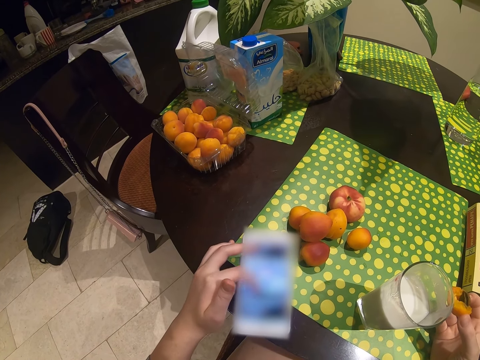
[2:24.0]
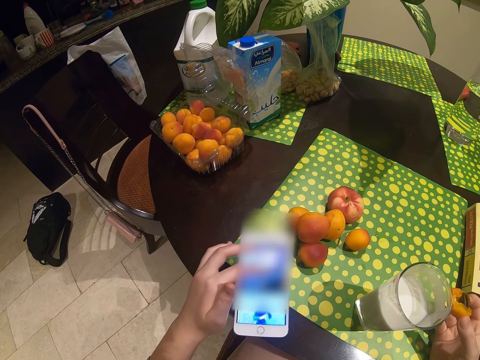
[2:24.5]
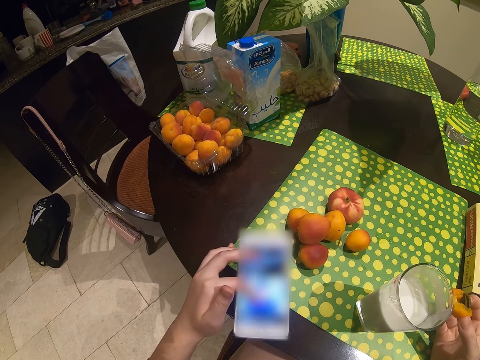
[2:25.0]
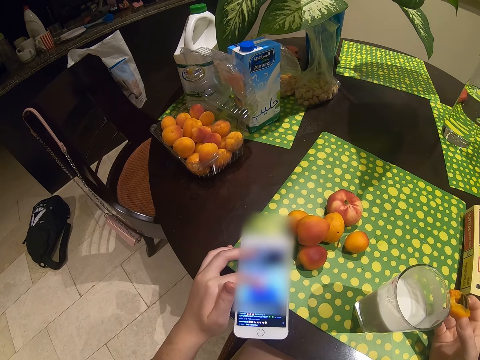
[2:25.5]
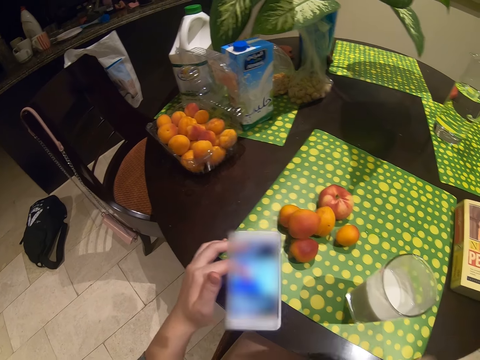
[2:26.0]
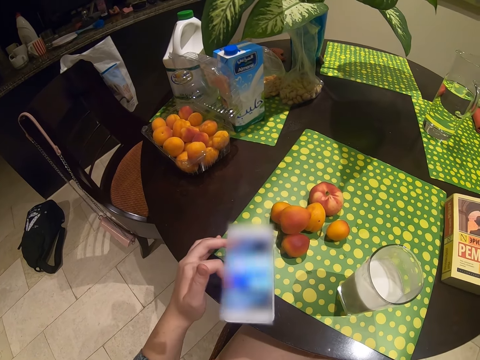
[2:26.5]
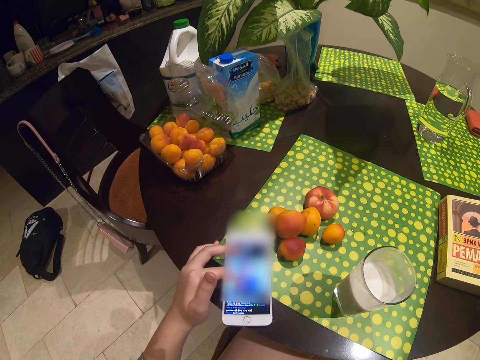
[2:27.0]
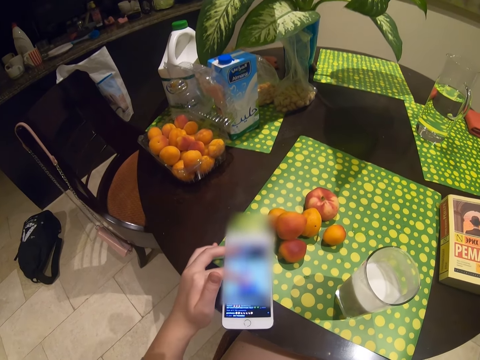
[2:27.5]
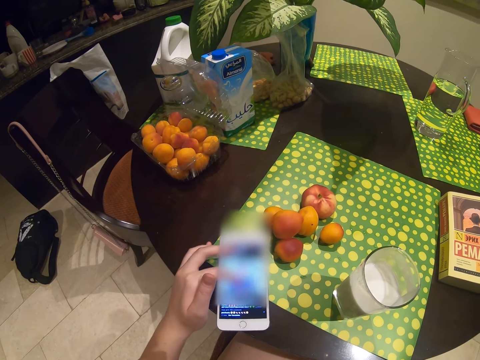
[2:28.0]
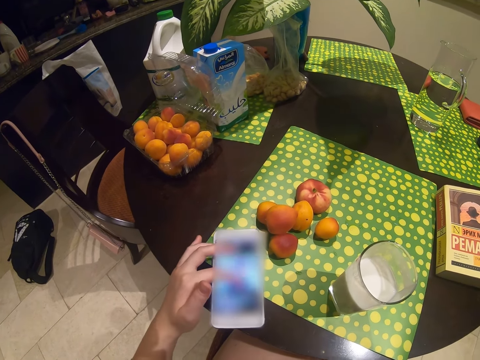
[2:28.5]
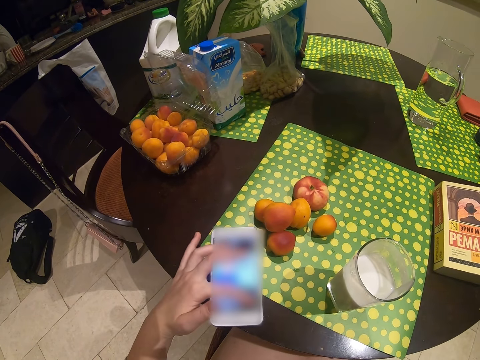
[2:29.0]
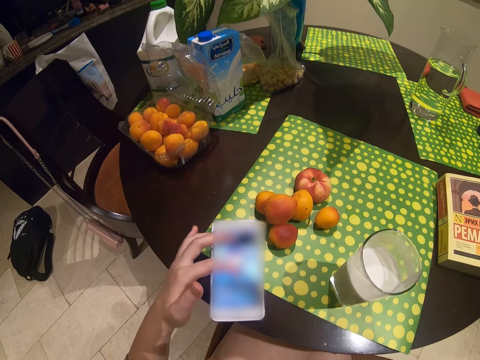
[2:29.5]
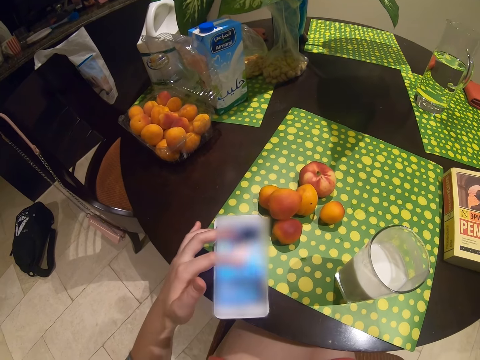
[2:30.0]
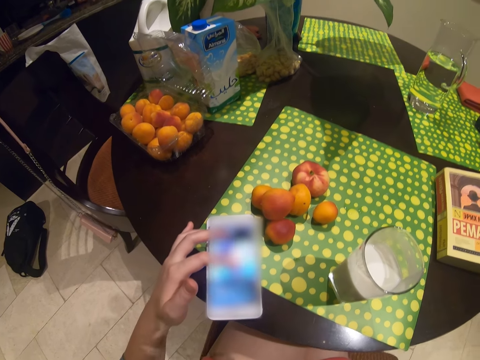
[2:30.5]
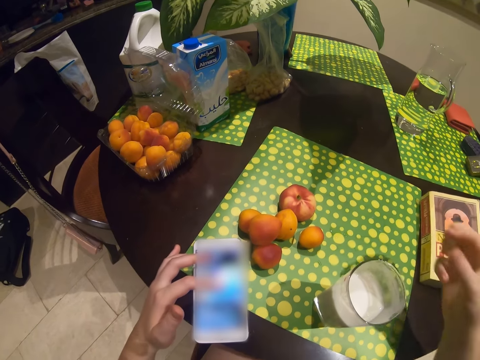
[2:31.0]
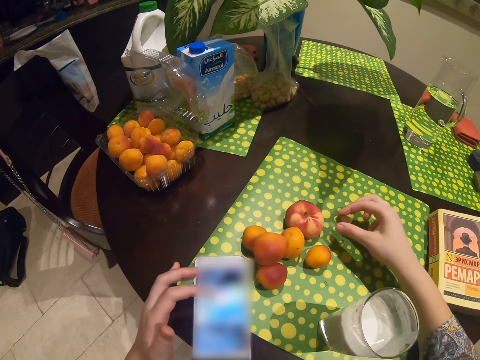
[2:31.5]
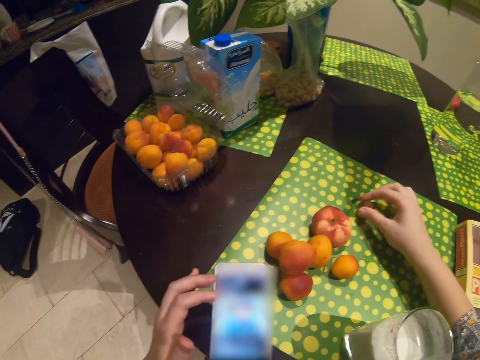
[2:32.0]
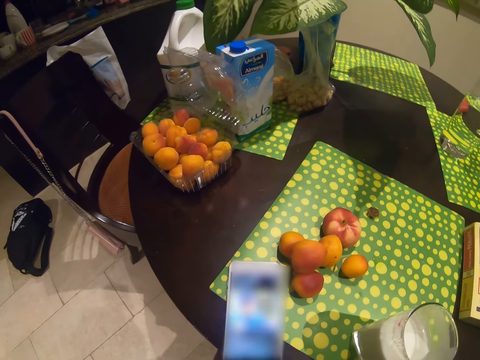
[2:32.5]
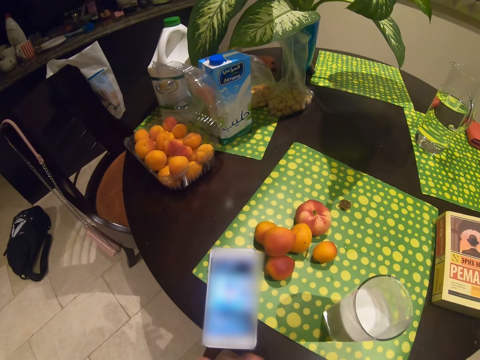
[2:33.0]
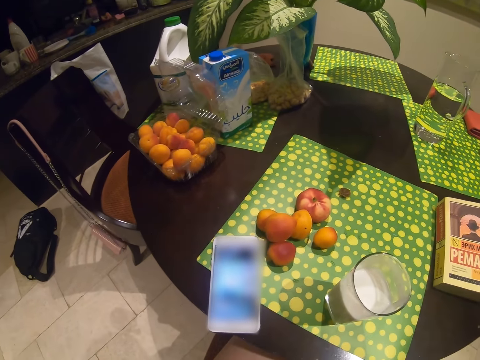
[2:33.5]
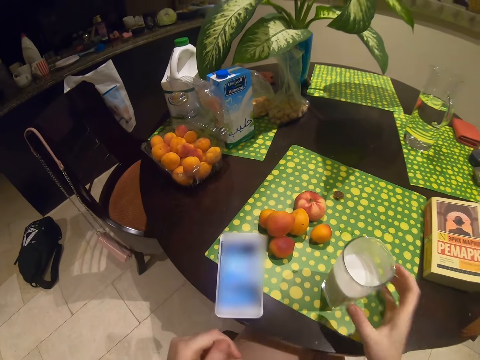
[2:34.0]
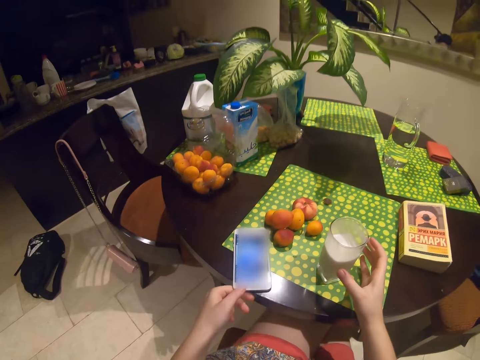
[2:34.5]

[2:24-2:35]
The camera wearer looks at the phone screen, touches the phone screen and eats the apricot fruit. They look at the phone screen, touch the phone screen and put the apricot fruit seed on the table. They take their hand off the phone. They fold their hands. They touch the phone on the table and touch the glass of milk on the table.

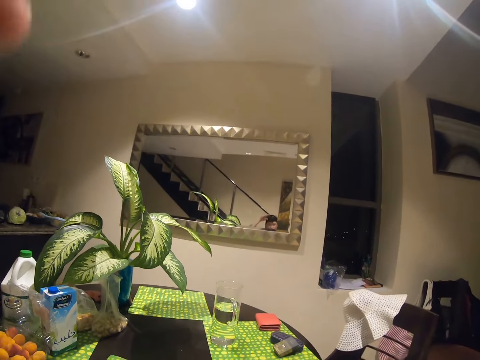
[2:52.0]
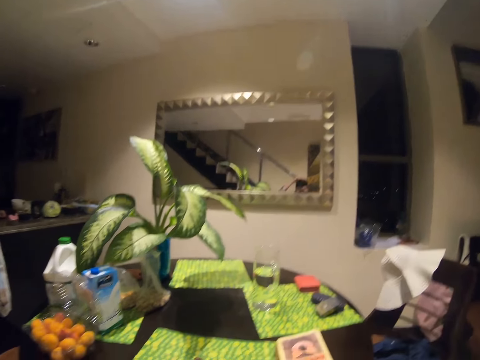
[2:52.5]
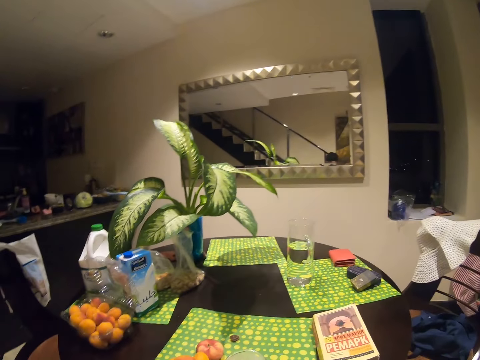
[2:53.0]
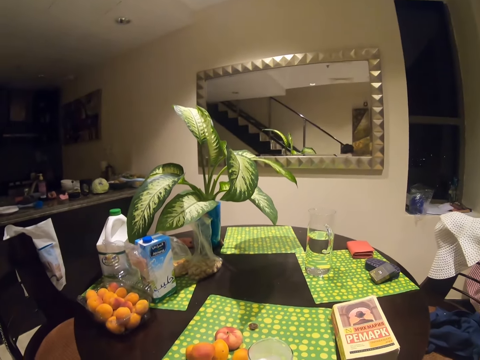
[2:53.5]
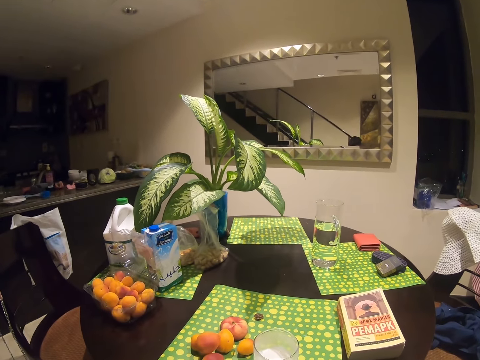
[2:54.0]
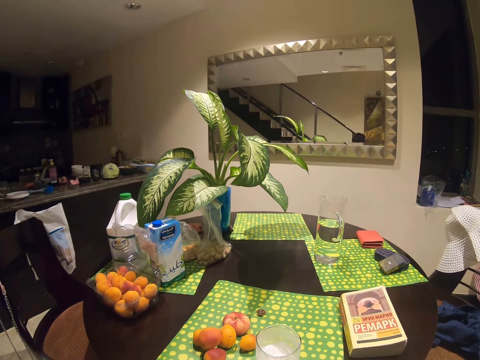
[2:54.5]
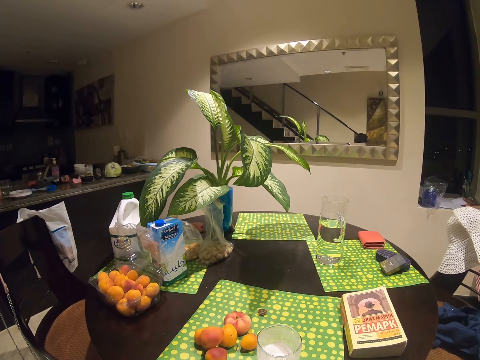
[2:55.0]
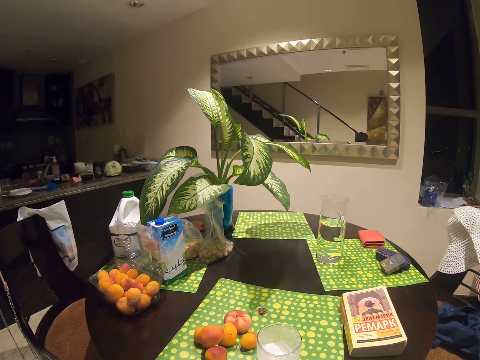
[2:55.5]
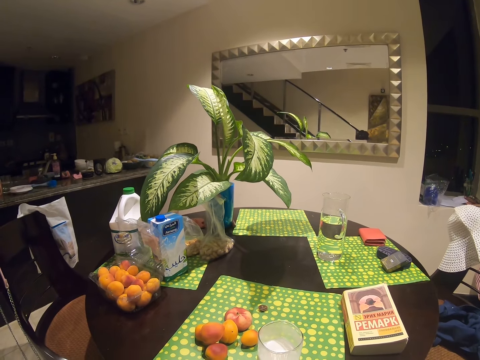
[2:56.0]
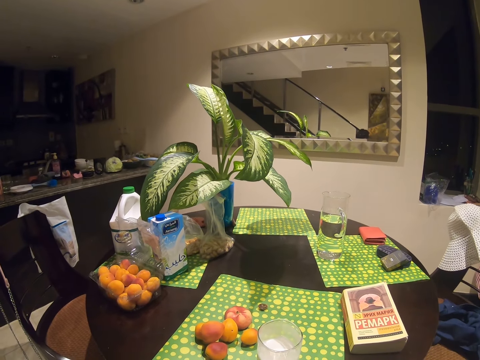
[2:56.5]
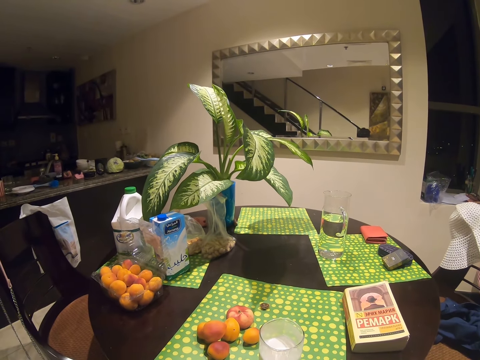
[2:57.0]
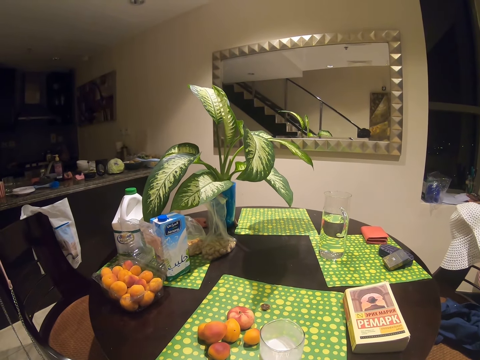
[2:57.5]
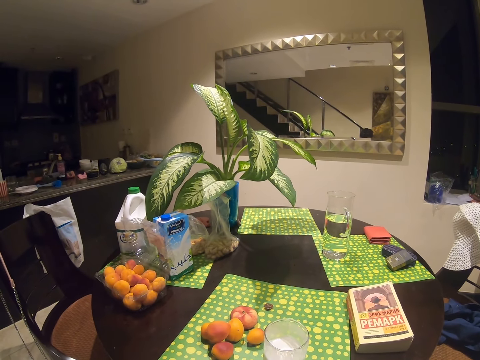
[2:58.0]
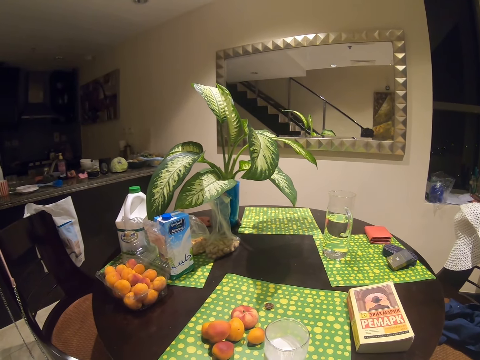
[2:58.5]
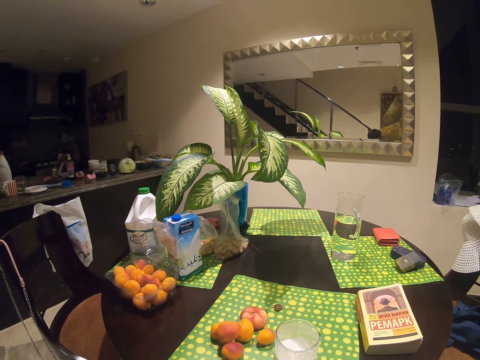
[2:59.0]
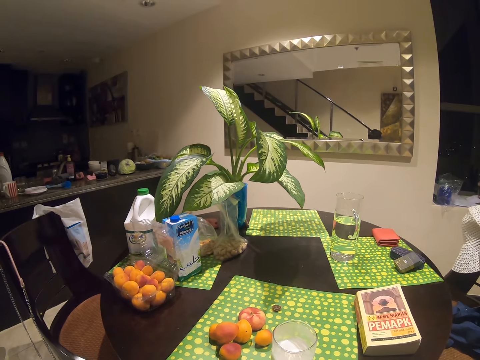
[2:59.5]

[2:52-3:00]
The camera wearer dials the phone. They look at the table.

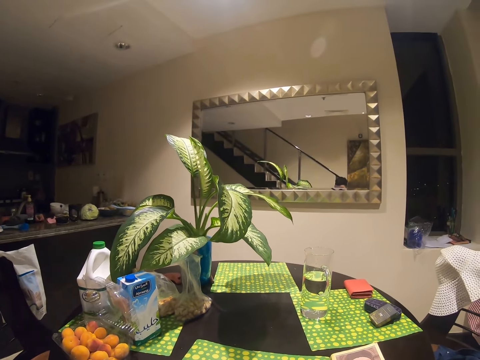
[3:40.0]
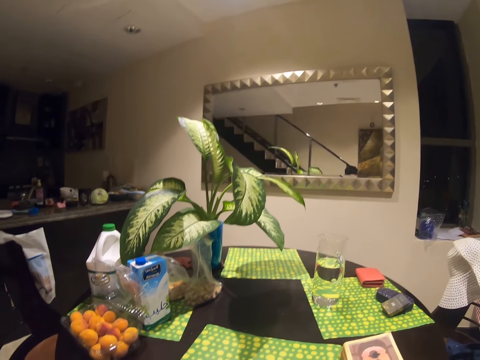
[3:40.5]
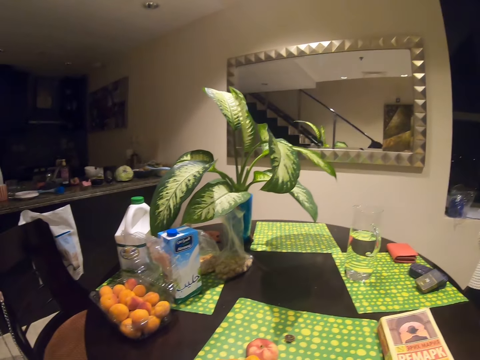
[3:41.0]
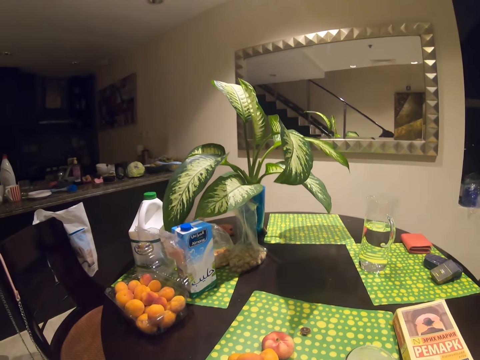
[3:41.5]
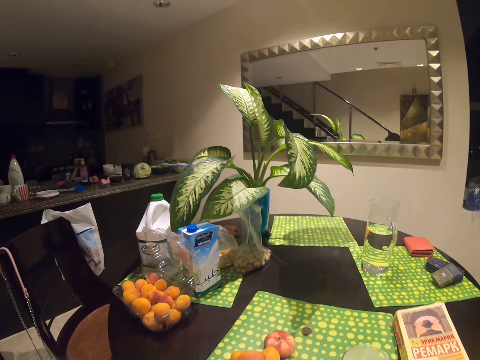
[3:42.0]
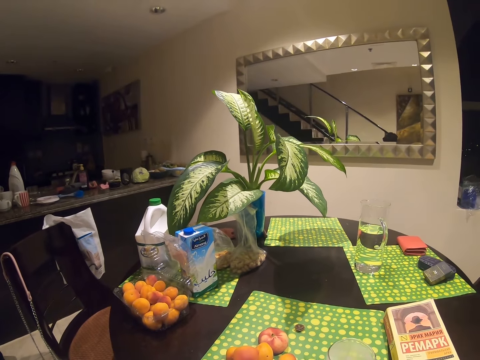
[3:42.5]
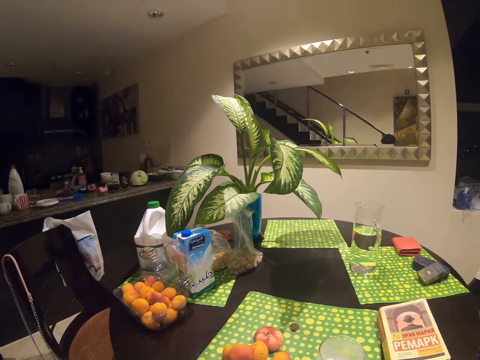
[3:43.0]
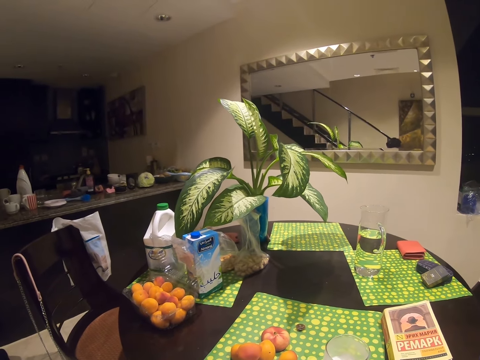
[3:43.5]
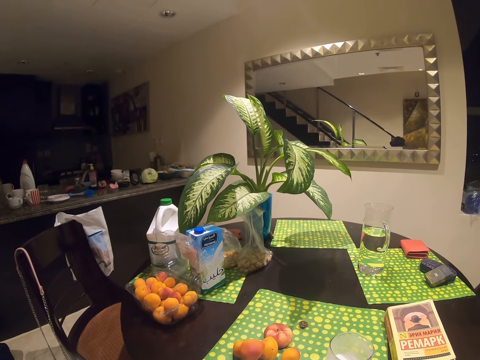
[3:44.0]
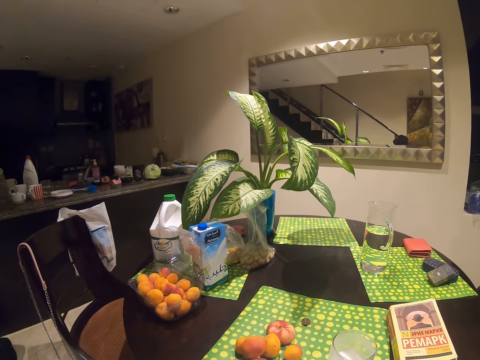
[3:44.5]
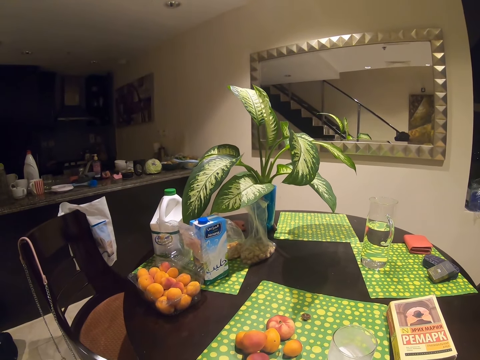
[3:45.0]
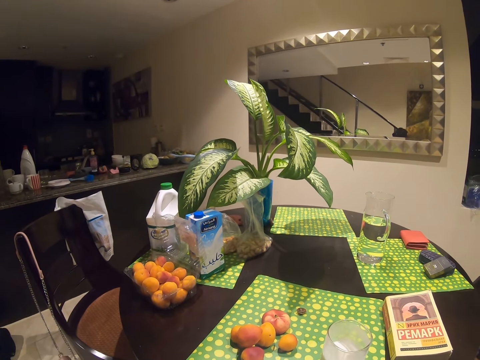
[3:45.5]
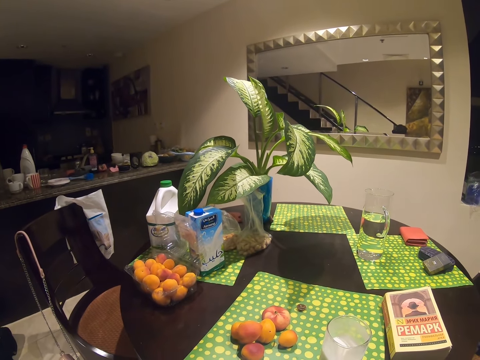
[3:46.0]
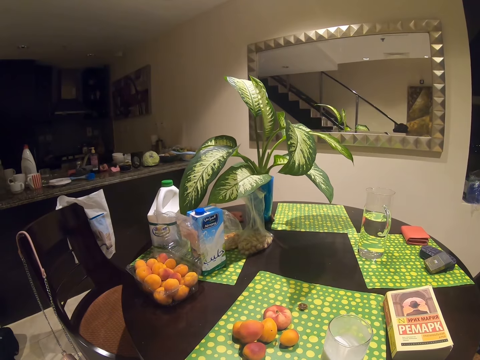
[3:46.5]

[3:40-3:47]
The camera wearer looks at the table and puts the glass of milk on the table.
